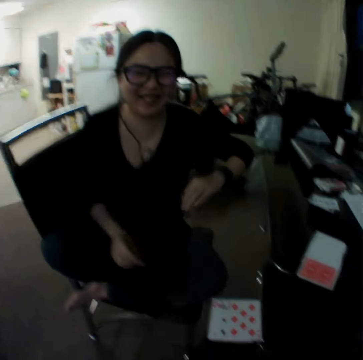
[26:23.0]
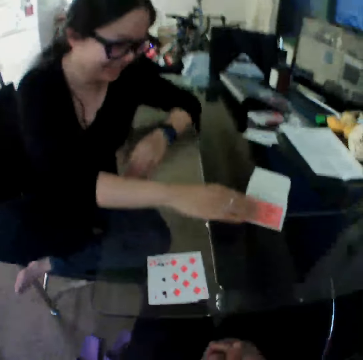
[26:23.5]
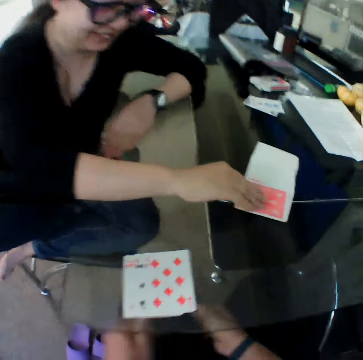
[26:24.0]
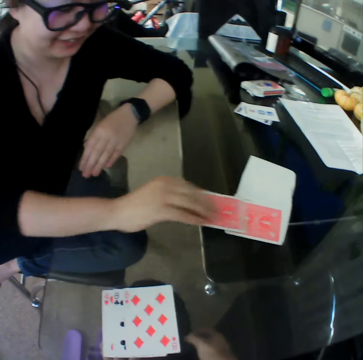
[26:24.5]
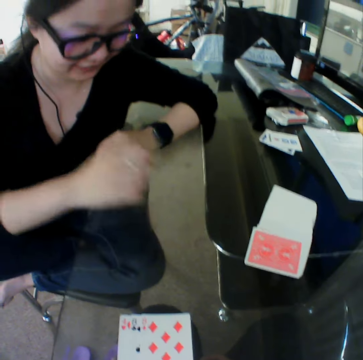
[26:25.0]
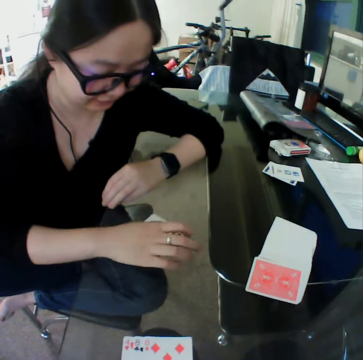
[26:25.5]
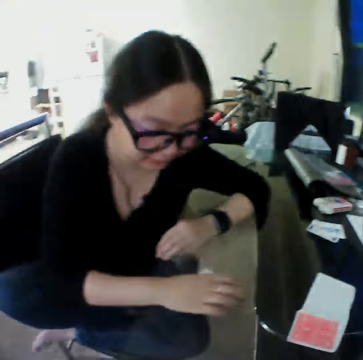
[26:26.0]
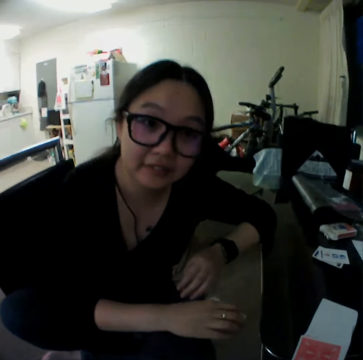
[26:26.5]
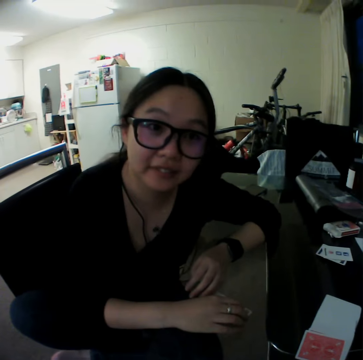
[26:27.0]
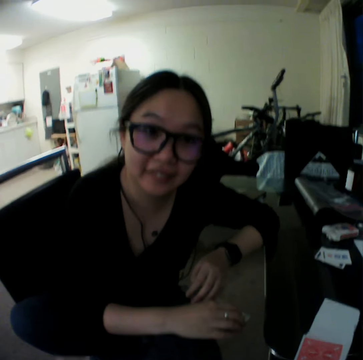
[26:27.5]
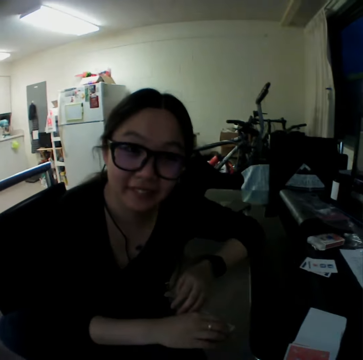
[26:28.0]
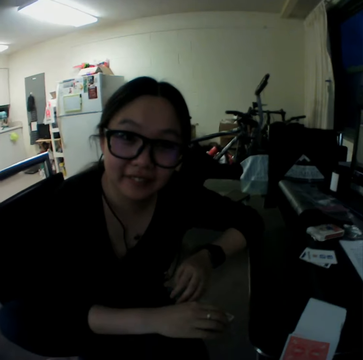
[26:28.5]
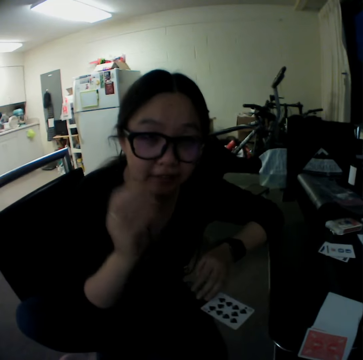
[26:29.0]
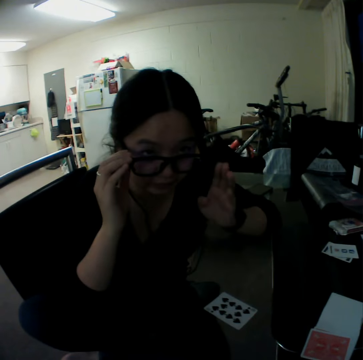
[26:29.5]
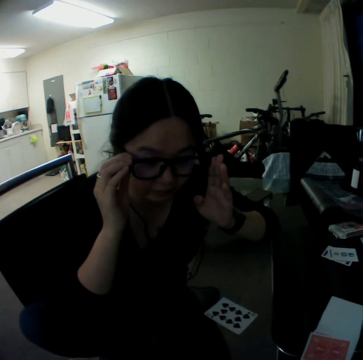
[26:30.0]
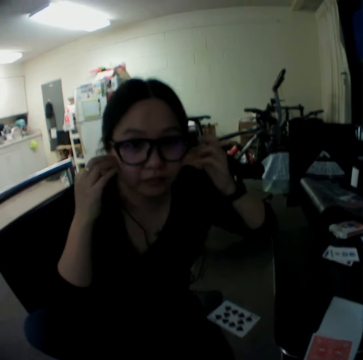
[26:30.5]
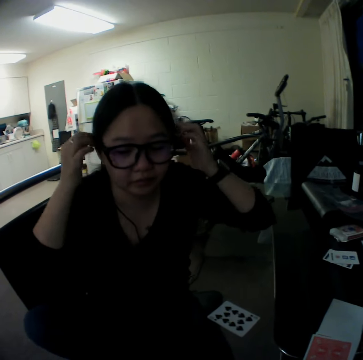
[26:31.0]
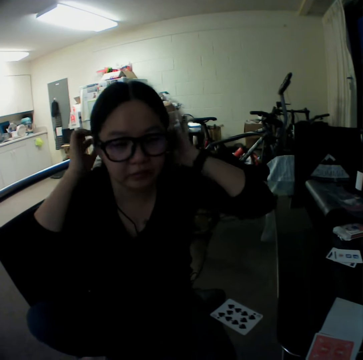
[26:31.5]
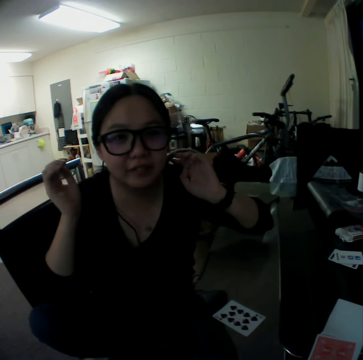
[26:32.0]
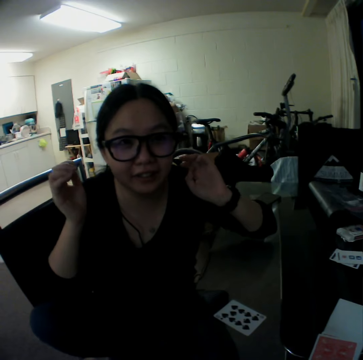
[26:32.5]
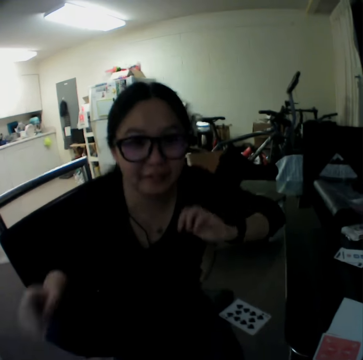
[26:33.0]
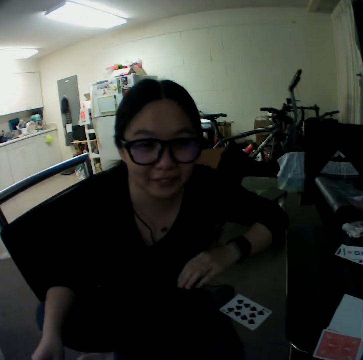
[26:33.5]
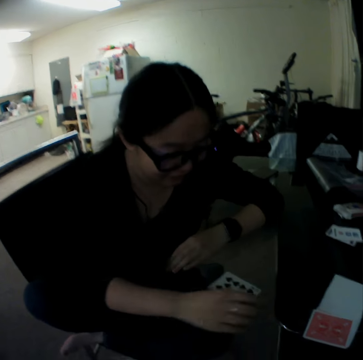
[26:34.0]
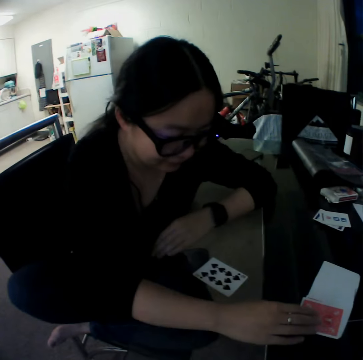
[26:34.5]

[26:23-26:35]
The woman moves cards from the spread cards on the table towards her with her right hand. She picks the card. She places the cards on the table. She adjusts her eye glasses with her right hand.

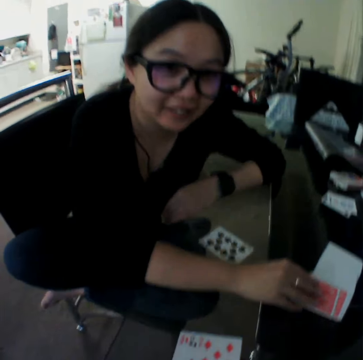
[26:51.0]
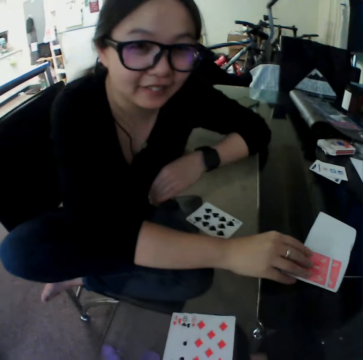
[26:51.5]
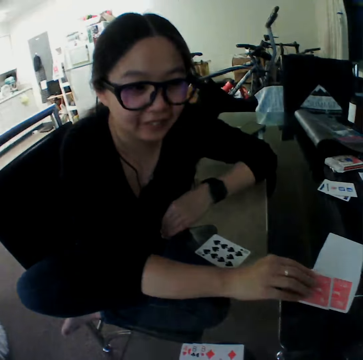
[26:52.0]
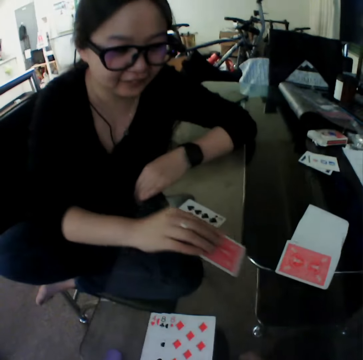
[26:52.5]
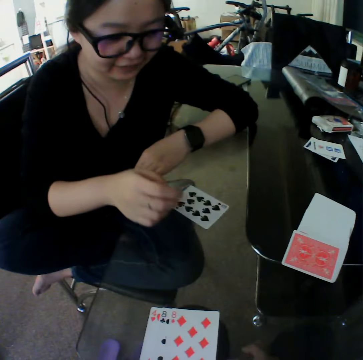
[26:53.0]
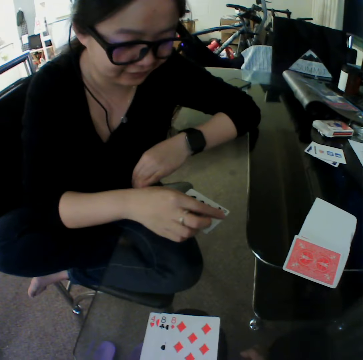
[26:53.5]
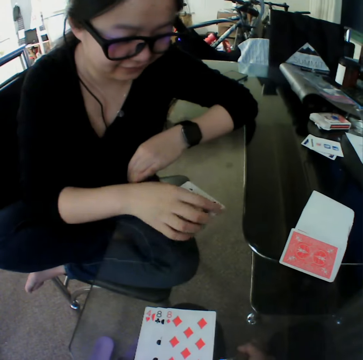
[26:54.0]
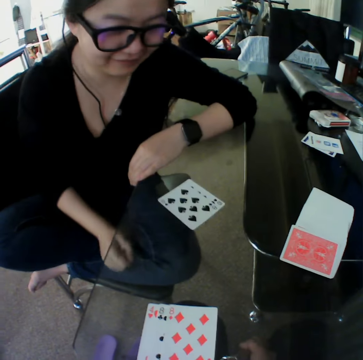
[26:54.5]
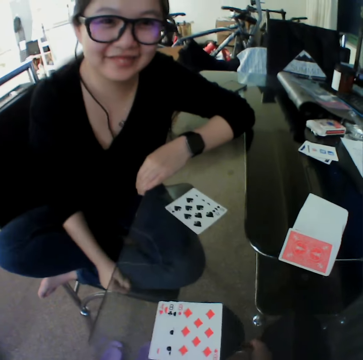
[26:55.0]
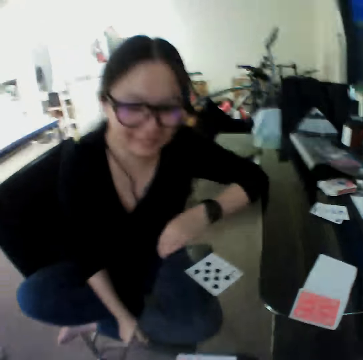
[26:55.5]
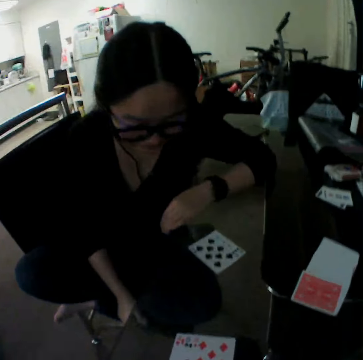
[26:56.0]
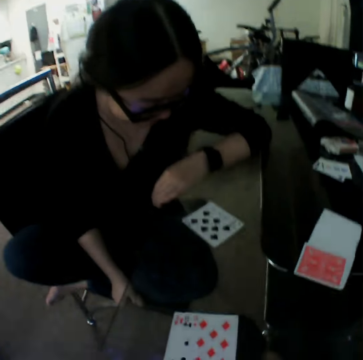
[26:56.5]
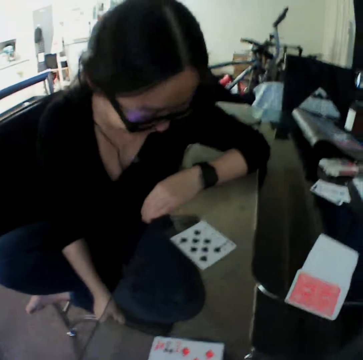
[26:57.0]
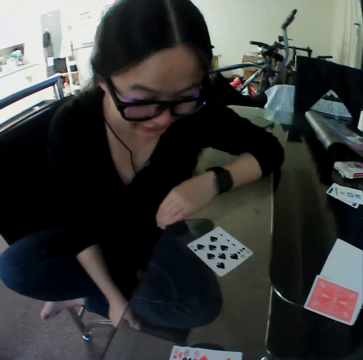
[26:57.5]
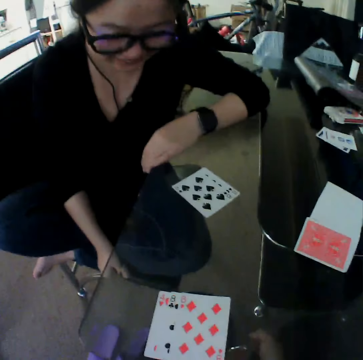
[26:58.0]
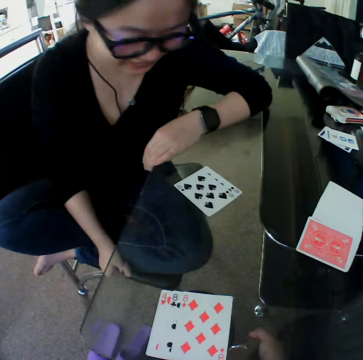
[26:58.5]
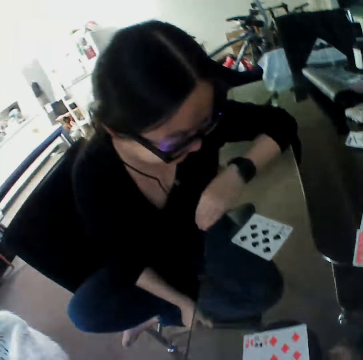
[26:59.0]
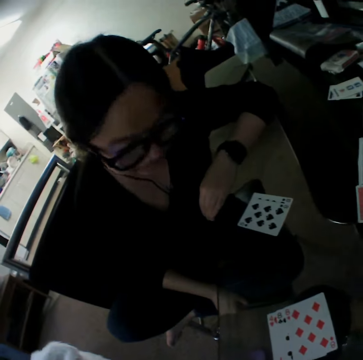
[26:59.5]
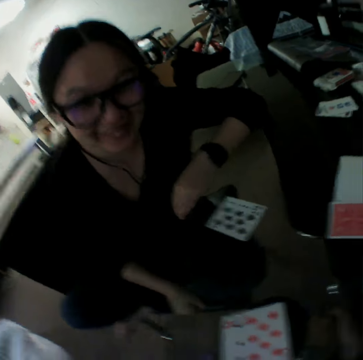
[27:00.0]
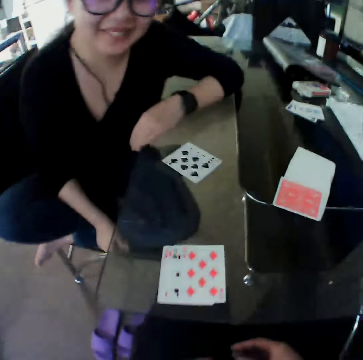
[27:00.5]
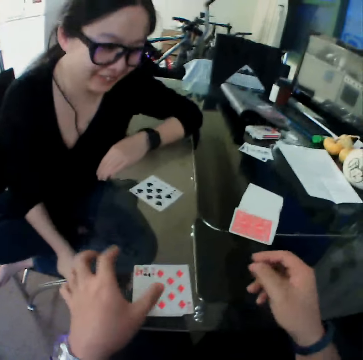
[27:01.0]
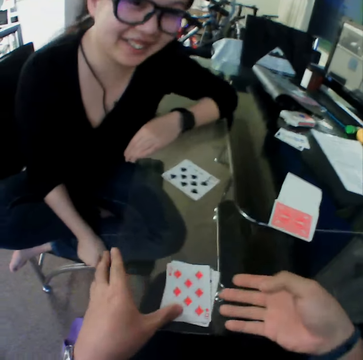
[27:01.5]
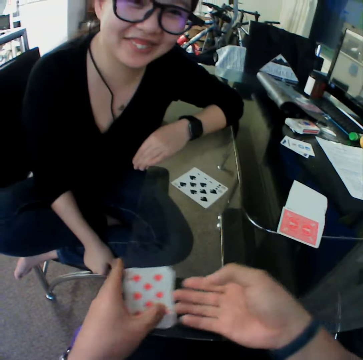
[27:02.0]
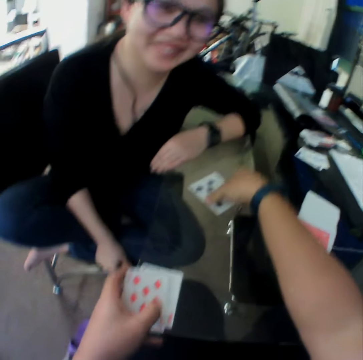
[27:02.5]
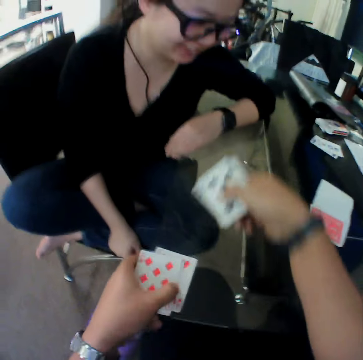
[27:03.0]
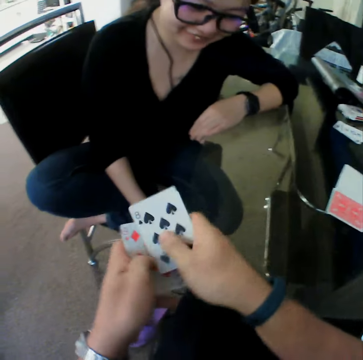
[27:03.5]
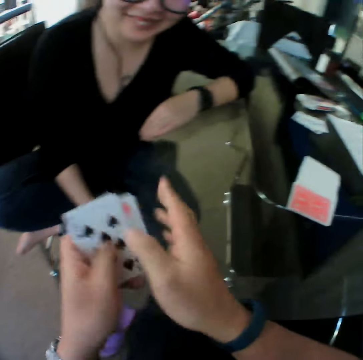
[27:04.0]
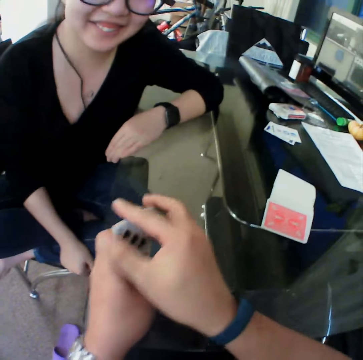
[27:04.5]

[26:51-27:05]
The woman picks the card. She places the cards on the table. The camera wearer packs the cards from the table with his hands. He picks the cards. He picks the cards again.

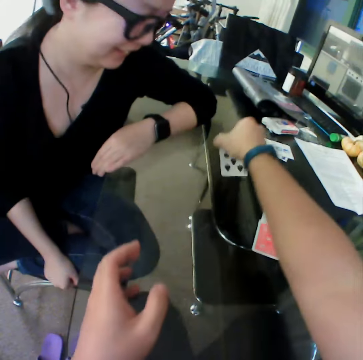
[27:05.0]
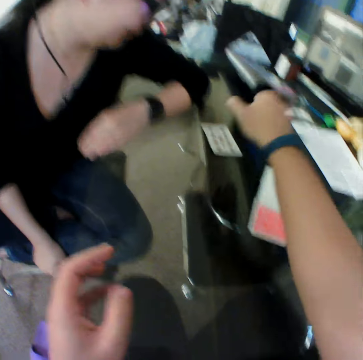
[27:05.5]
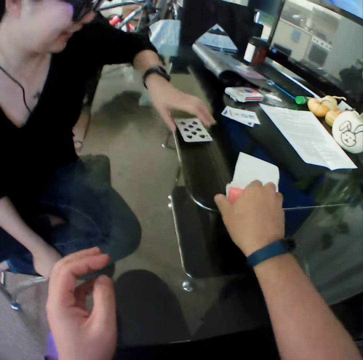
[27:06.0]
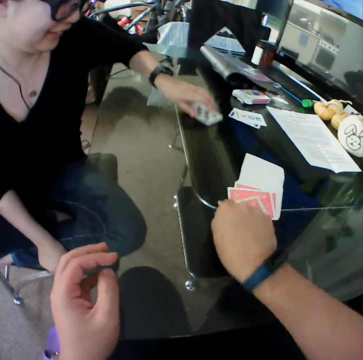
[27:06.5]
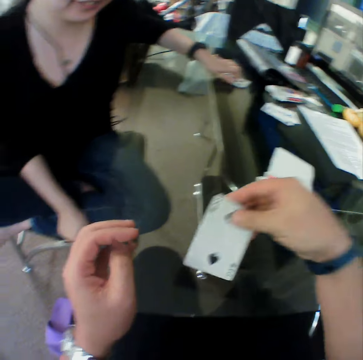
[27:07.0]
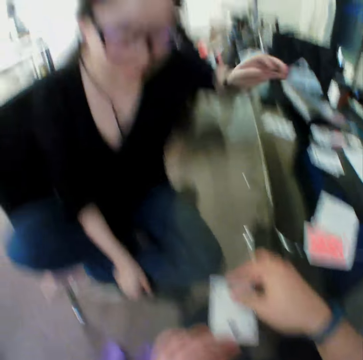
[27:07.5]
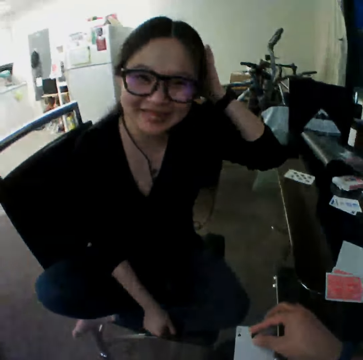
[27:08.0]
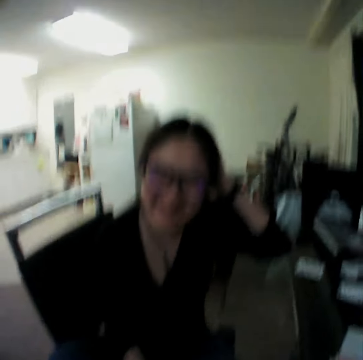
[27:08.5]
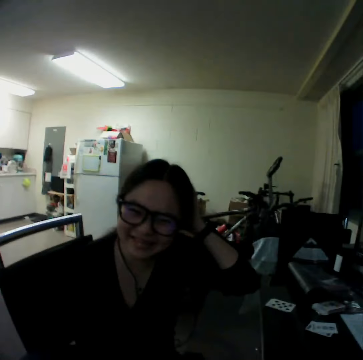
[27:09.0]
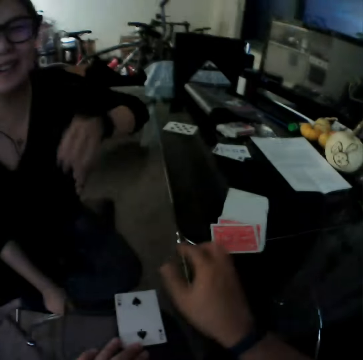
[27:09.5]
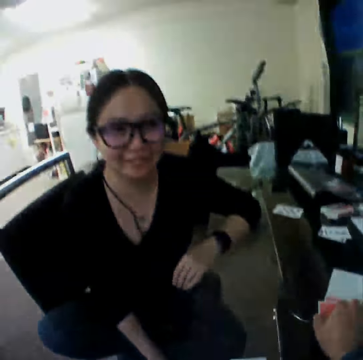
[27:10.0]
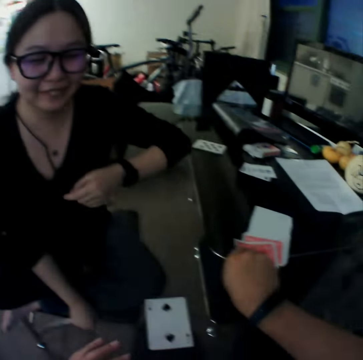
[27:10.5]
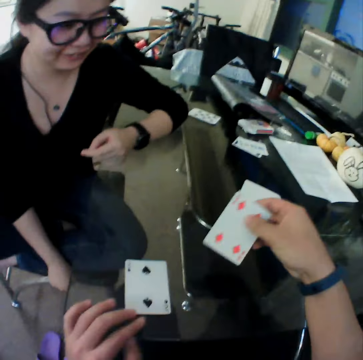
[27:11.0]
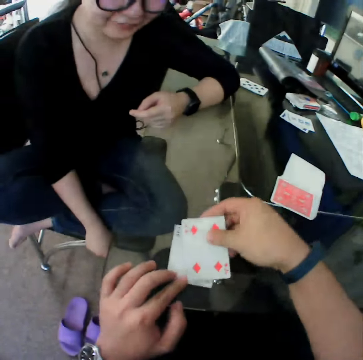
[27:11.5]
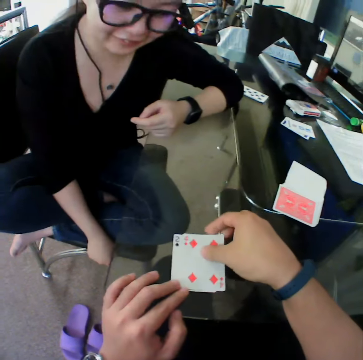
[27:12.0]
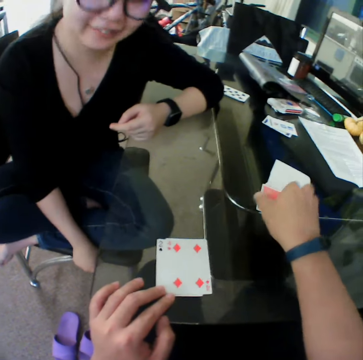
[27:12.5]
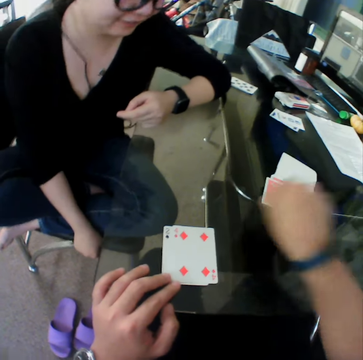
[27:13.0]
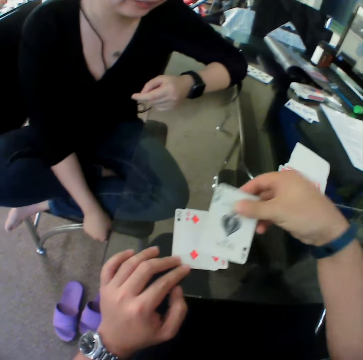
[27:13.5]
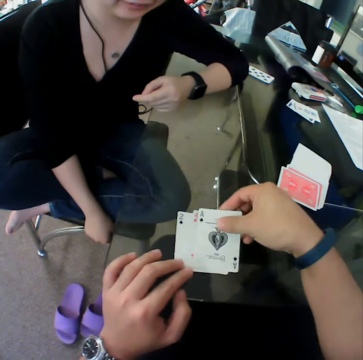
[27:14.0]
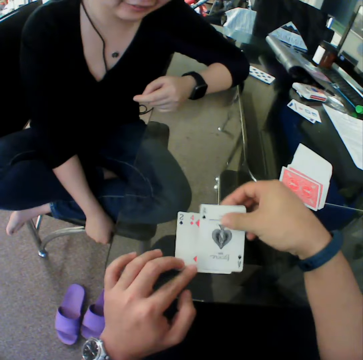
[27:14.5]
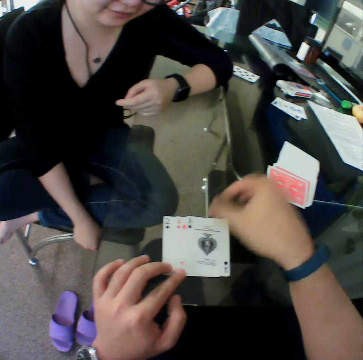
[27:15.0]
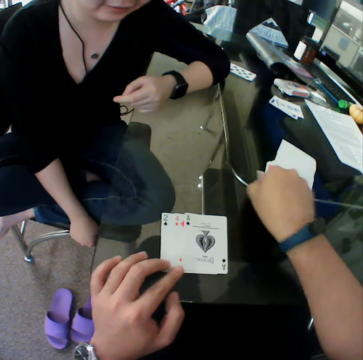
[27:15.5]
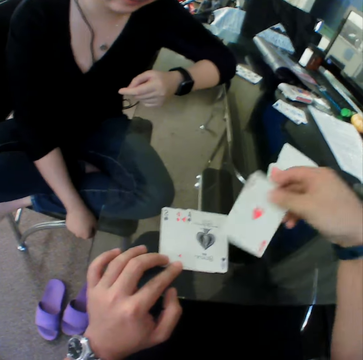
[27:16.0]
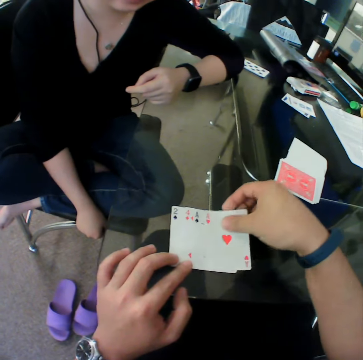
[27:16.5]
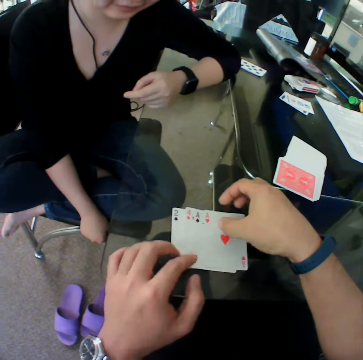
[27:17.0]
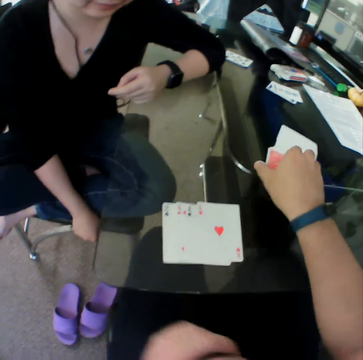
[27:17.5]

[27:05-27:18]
The camera wearer drops the cards on the table with his right hand. He picks the card. The woman moves the cards on the table with her left hand. The camera wearer moves cards from the spread cards on the table towards him with his right hand. The woman scratches her head. The camera wearer places the card on the table. He picks the card. He places the card on the table. He picks the card. He places the card on the table. He picks the card. He places the card on the table.
